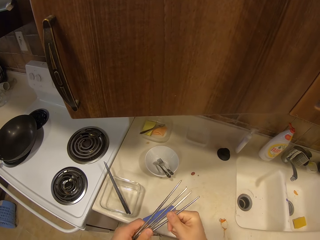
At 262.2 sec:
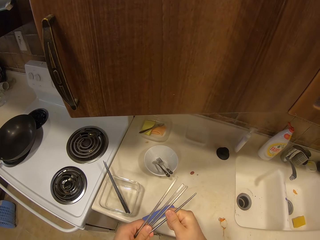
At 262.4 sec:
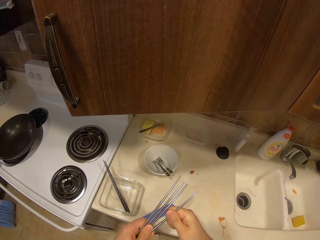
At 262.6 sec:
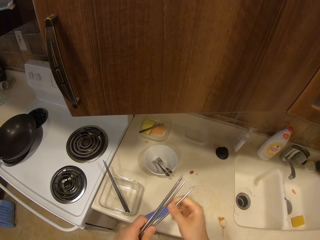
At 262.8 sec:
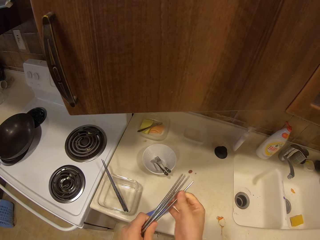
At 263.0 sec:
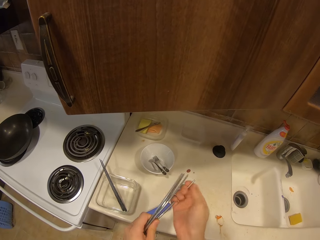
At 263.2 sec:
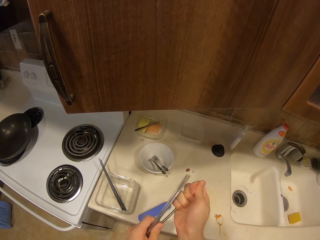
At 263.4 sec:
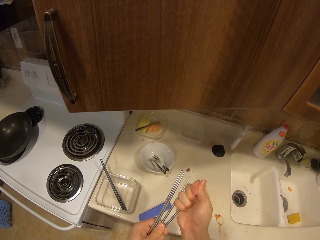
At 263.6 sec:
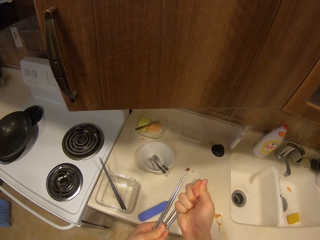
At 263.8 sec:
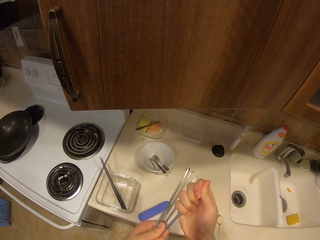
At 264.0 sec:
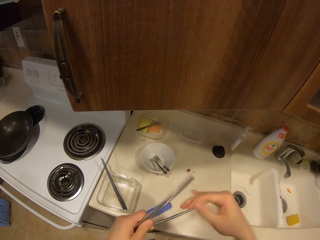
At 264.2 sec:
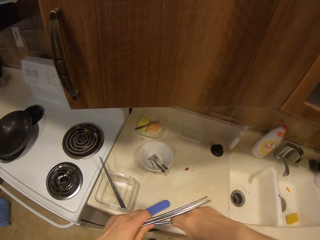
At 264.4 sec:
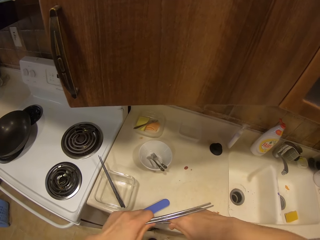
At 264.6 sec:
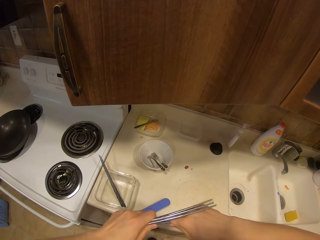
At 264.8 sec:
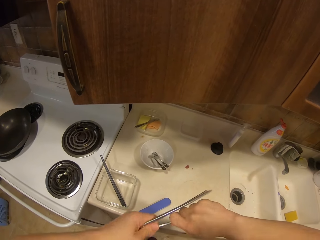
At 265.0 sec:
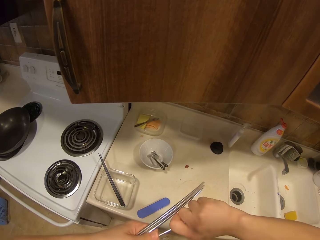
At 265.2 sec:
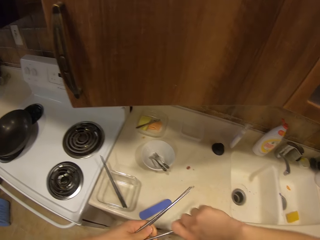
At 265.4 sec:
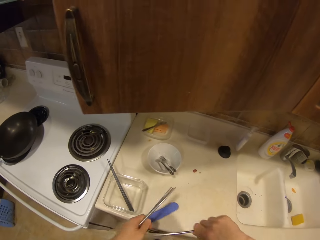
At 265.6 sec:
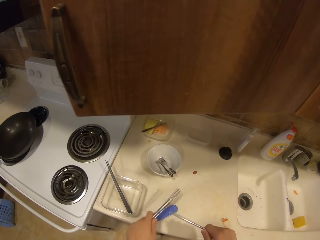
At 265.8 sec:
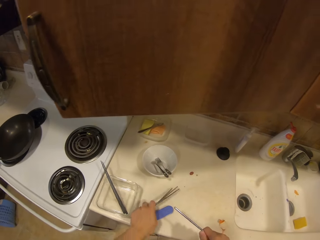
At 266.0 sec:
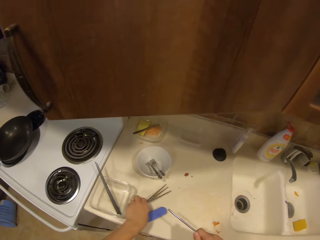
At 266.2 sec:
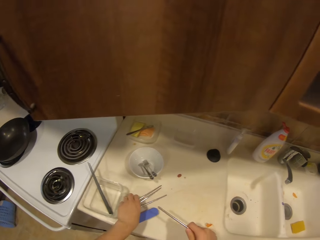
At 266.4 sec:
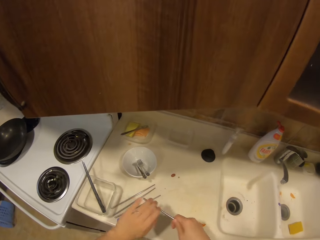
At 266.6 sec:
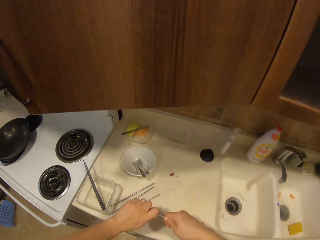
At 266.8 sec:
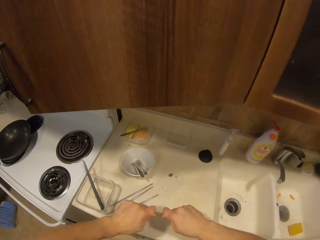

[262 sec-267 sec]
The camera wearer squeezes the chopsticks. They place some steel objects on the kitchen bench.

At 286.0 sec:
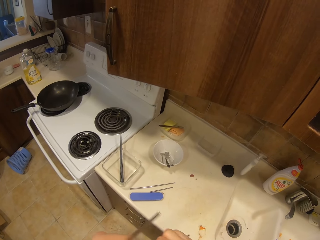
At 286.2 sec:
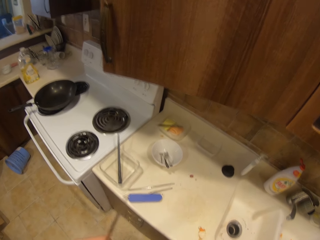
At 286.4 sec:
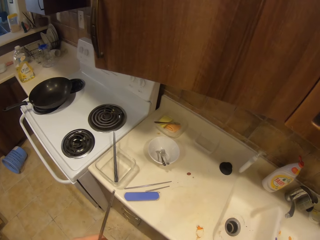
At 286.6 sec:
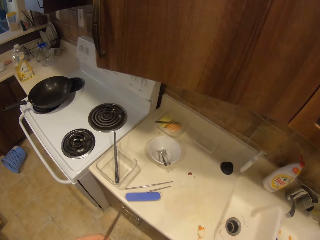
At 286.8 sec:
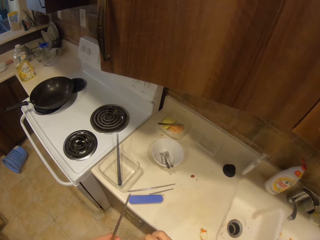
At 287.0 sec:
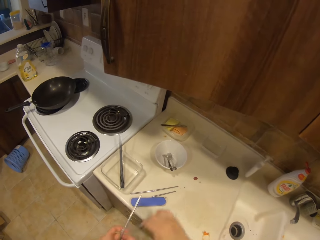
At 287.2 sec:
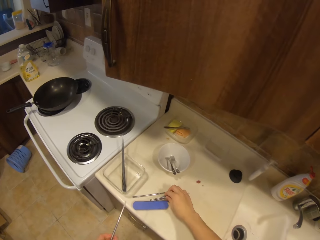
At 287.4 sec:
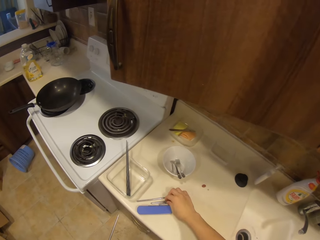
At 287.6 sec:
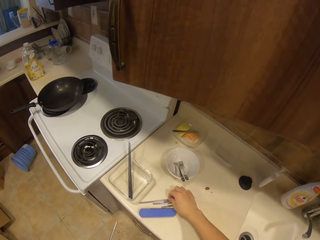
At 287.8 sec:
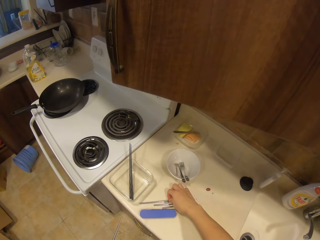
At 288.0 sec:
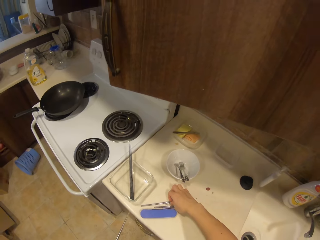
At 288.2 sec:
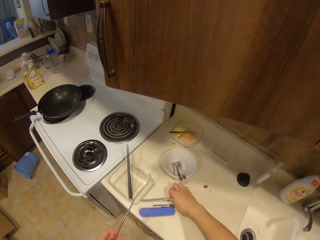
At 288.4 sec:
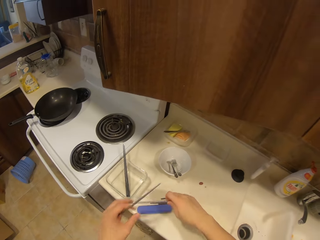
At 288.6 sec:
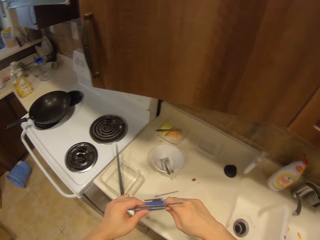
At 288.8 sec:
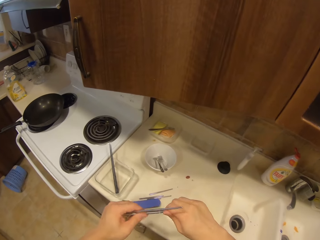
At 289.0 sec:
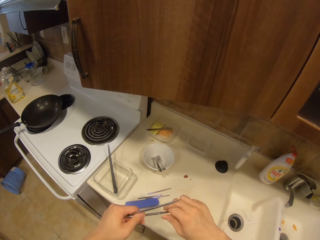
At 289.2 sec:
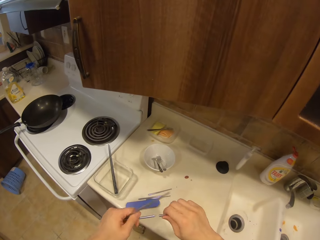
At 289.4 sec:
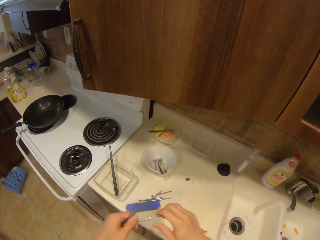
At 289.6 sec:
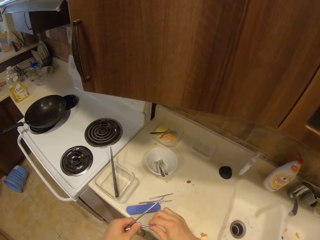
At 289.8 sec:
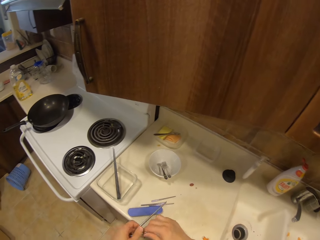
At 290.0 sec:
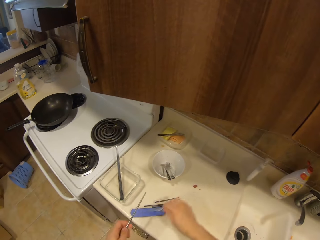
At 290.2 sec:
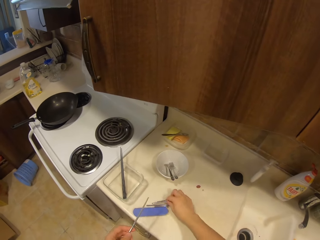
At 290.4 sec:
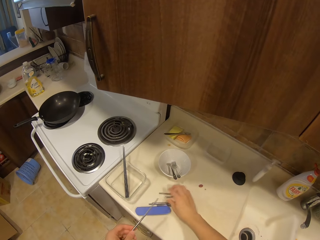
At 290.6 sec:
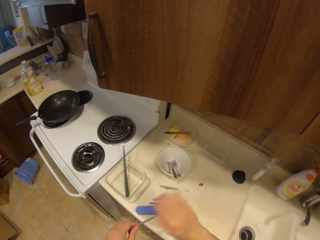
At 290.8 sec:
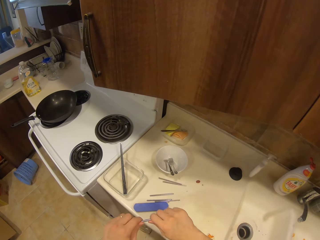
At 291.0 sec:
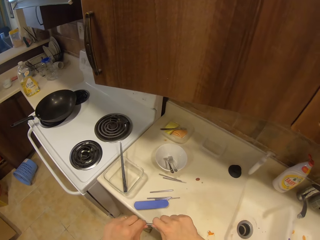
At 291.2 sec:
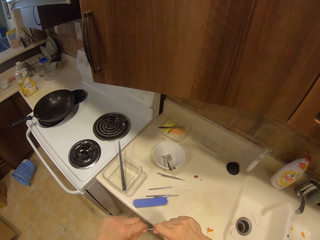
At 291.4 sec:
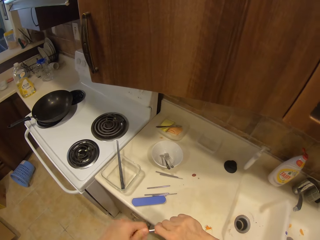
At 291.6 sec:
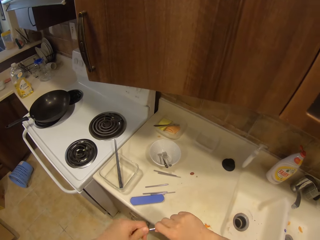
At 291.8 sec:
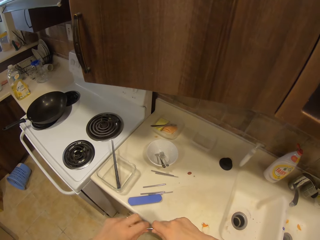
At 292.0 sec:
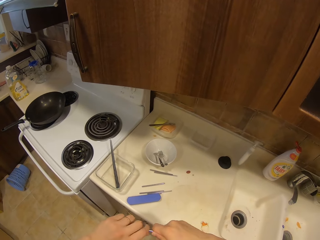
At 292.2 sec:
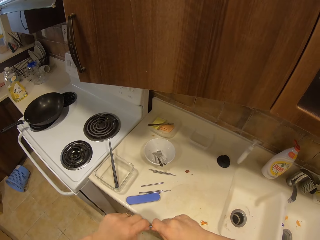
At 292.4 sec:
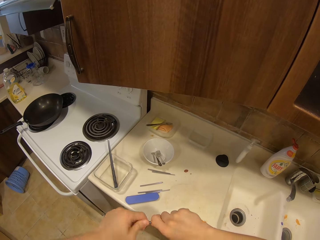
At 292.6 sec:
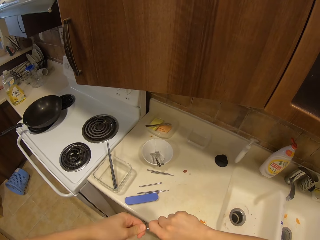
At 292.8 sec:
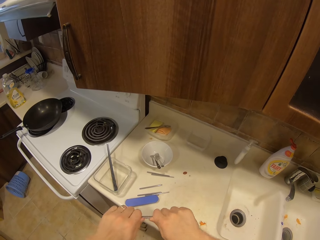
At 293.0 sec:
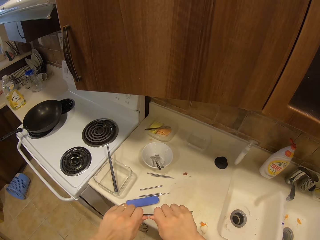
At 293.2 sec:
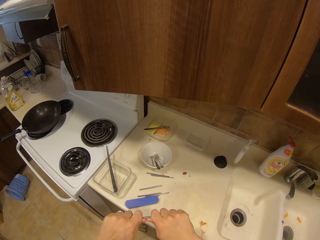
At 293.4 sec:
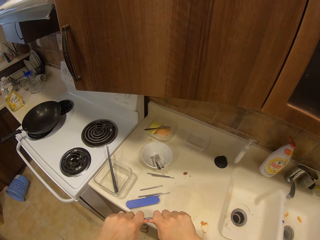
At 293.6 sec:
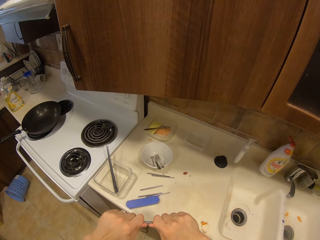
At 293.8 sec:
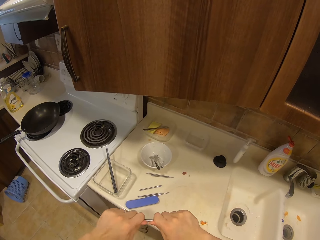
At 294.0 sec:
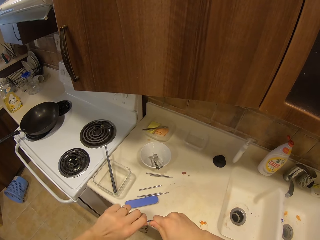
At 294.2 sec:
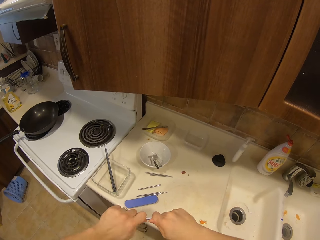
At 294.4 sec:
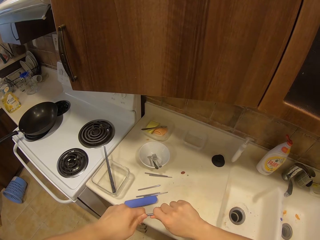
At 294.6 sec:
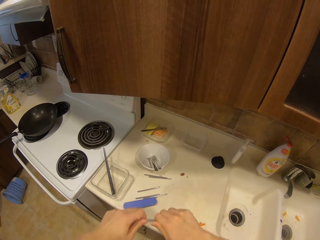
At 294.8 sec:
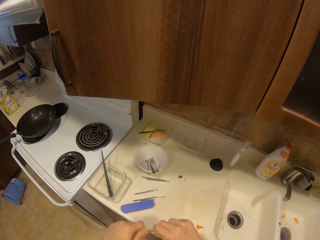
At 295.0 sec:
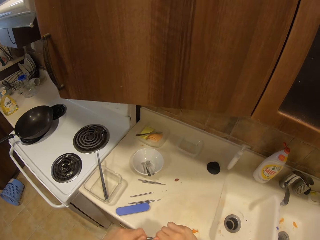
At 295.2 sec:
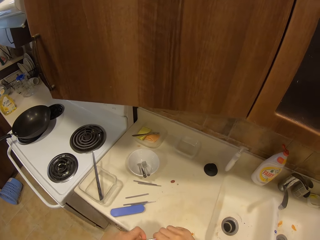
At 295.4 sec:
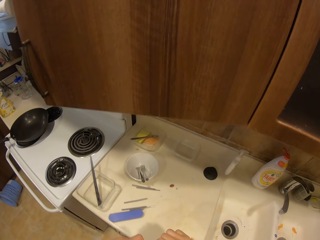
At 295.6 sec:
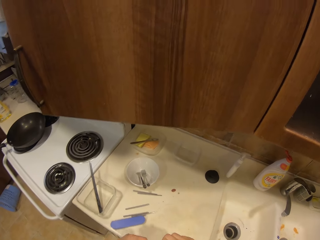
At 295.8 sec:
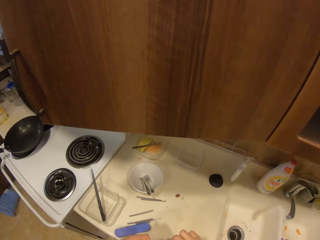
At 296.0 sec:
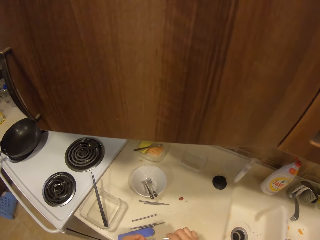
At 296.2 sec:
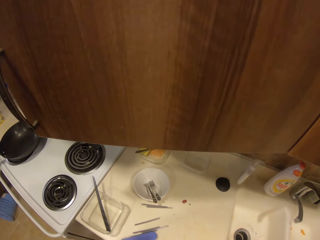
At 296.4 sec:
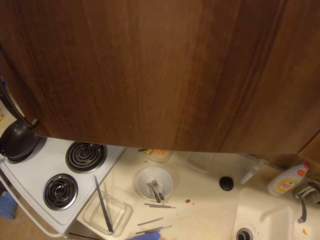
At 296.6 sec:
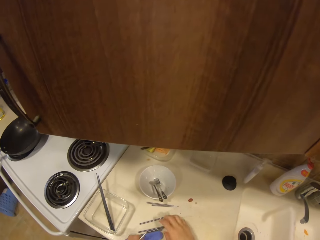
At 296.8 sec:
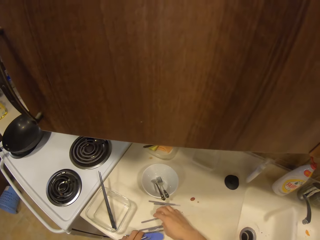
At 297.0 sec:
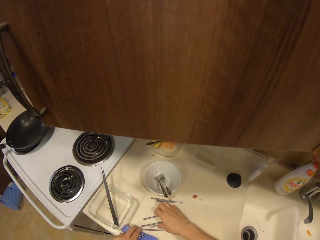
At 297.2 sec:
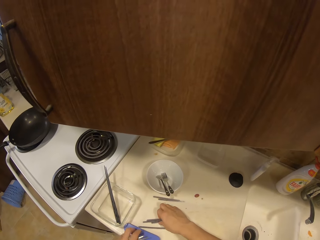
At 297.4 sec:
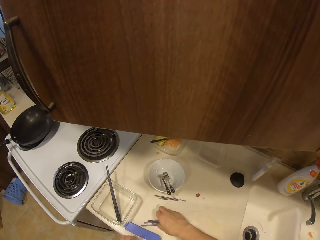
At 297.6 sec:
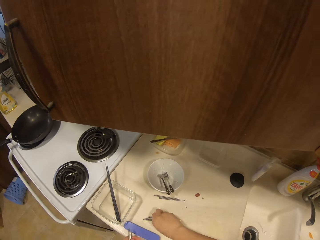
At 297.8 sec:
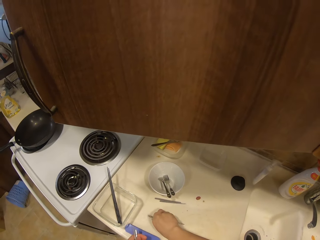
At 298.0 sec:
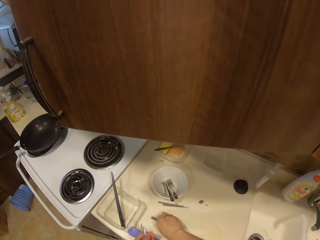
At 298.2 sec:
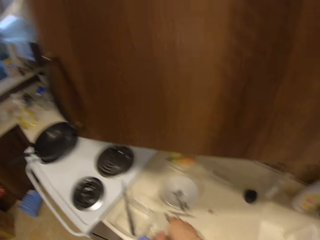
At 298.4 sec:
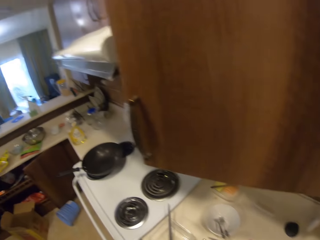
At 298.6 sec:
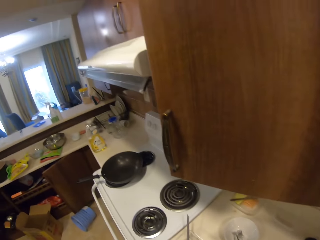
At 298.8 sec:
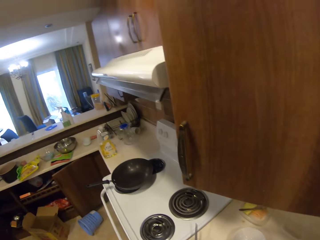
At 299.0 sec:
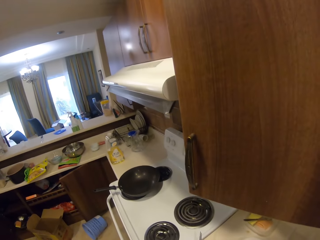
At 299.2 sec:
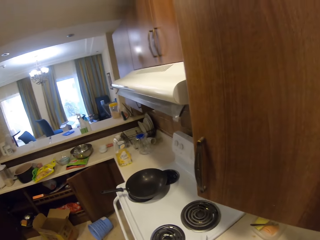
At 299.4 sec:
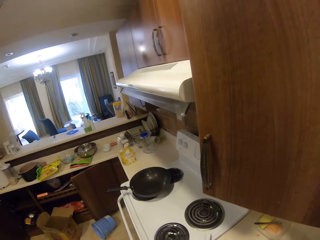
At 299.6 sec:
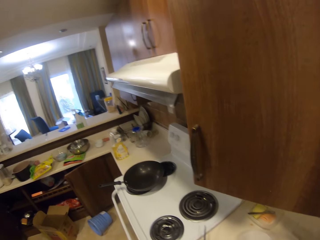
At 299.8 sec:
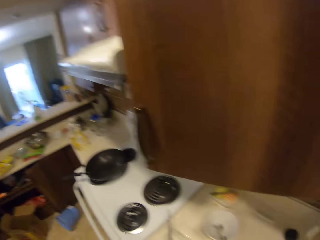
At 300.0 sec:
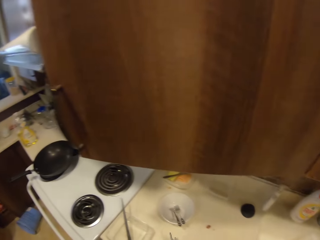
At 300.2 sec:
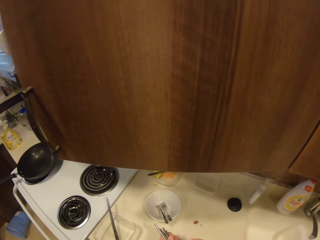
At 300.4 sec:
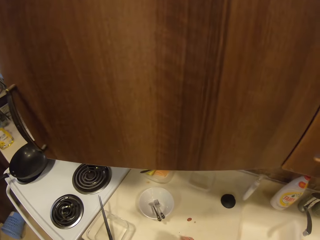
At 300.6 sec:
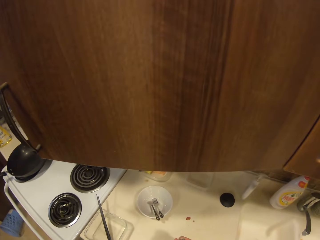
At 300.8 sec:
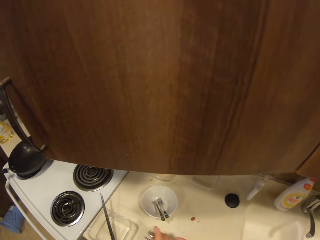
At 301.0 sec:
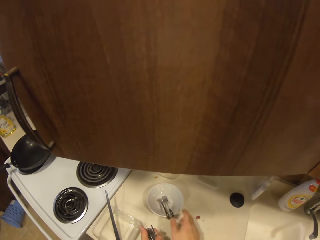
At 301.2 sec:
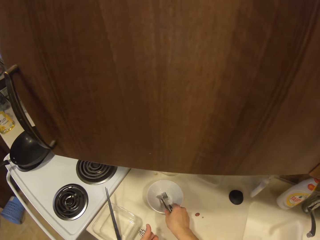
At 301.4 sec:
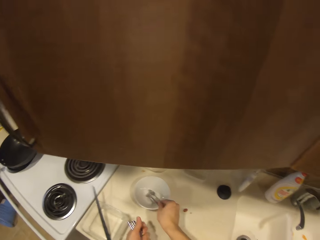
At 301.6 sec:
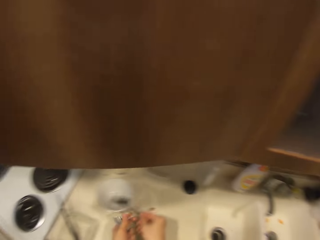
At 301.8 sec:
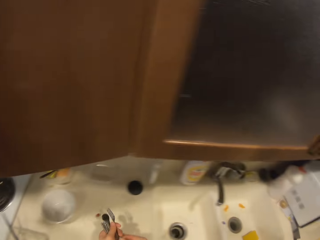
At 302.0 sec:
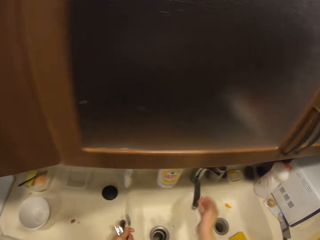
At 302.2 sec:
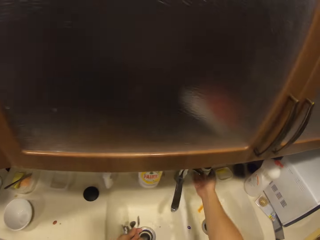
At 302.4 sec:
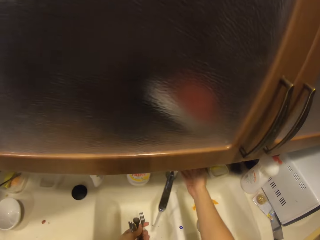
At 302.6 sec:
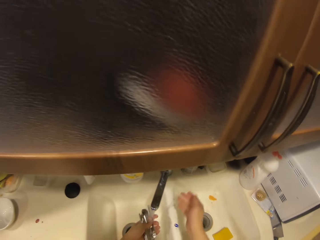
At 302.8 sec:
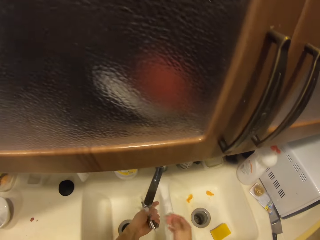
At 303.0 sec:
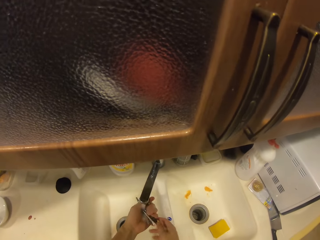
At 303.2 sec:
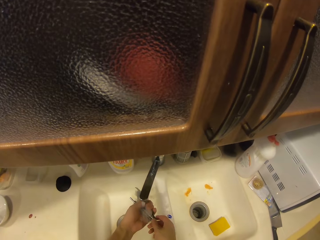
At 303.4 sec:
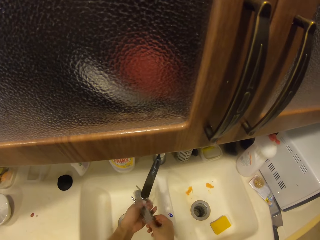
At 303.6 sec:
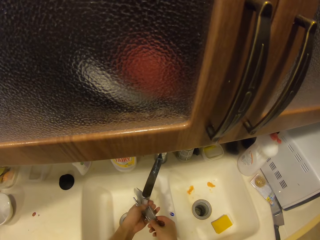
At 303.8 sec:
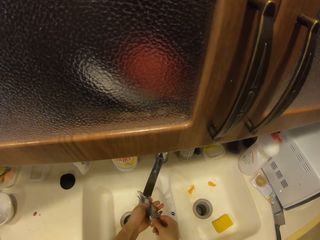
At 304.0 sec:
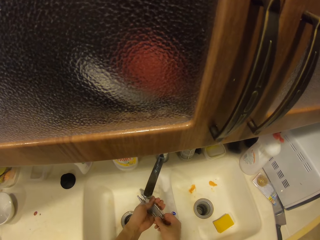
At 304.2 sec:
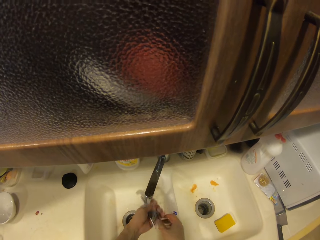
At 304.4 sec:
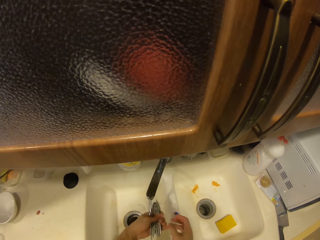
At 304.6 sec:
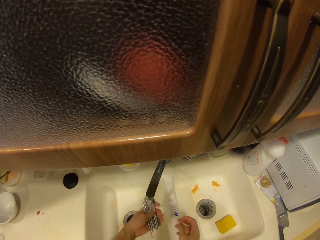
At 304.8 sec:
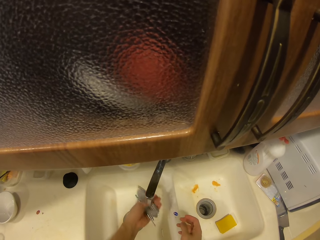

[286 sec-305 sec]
The camera wearer places the pieces of the steel object on the kitchen bench. They pick up a steel object. They pull the steel object. They loosen the piece of steel. They place the pieces of the steel object on the kitchen bench. They pull the steel object. They put the pieces on top of the sink. They pick up the pieces of the steel object. They loosen the retained steel. They pick up a spoon and a fork. They turn on the tap. They rinse the pieces of the steel object, spoon and fork.
